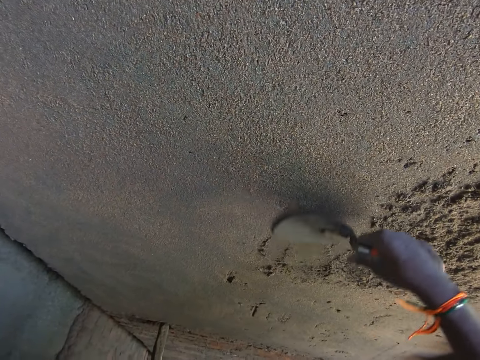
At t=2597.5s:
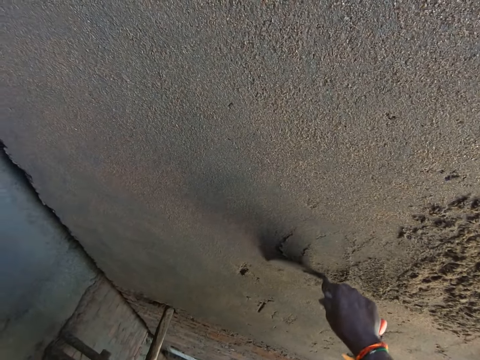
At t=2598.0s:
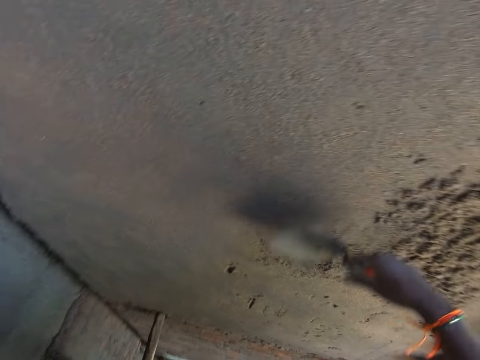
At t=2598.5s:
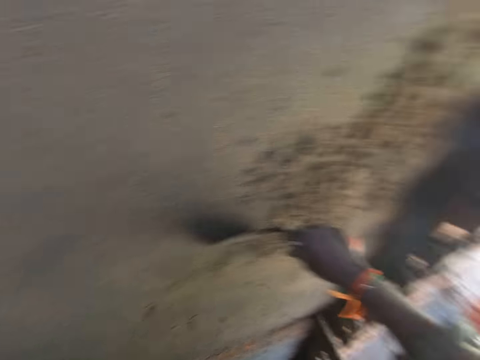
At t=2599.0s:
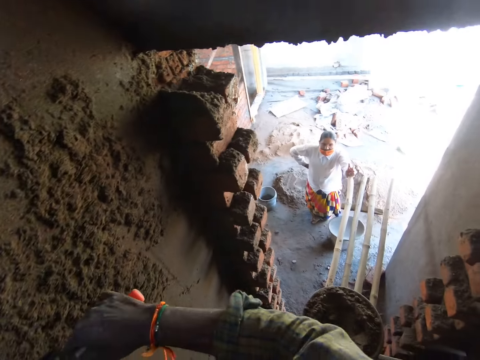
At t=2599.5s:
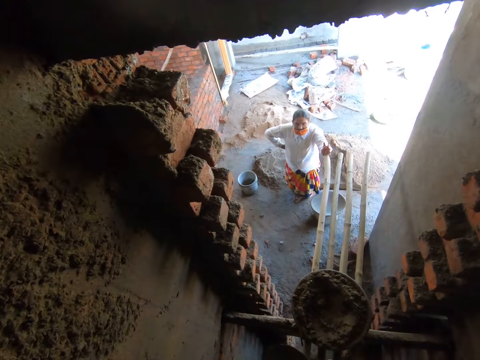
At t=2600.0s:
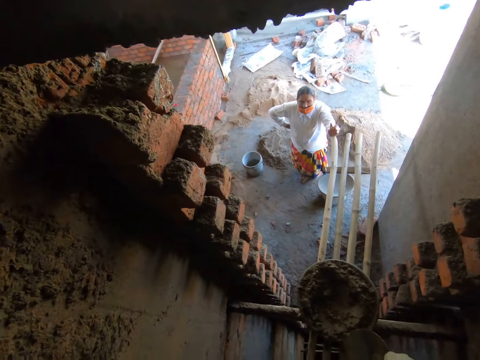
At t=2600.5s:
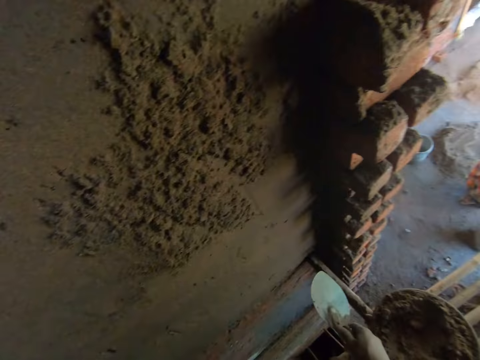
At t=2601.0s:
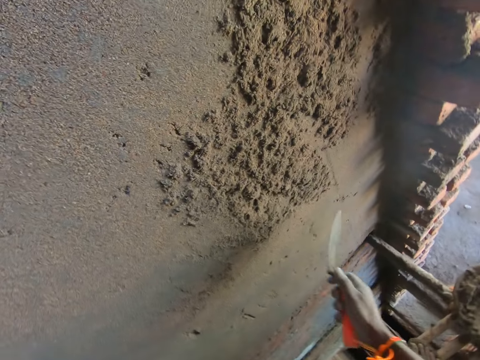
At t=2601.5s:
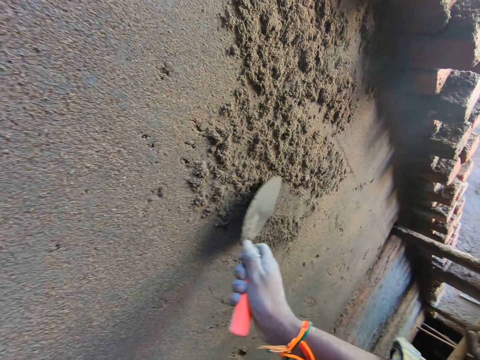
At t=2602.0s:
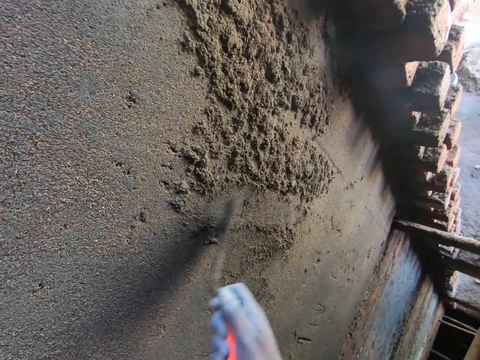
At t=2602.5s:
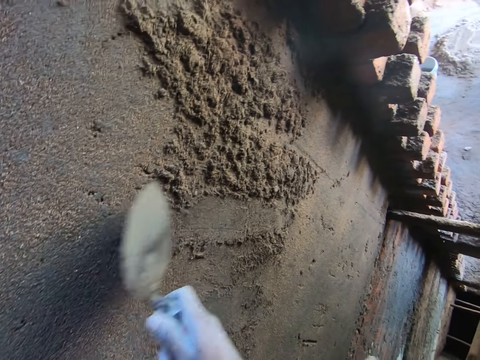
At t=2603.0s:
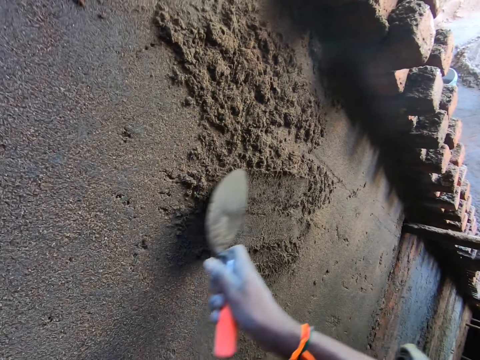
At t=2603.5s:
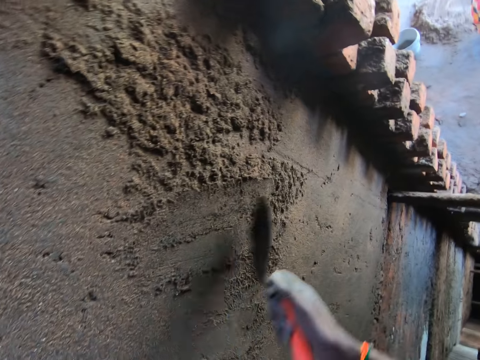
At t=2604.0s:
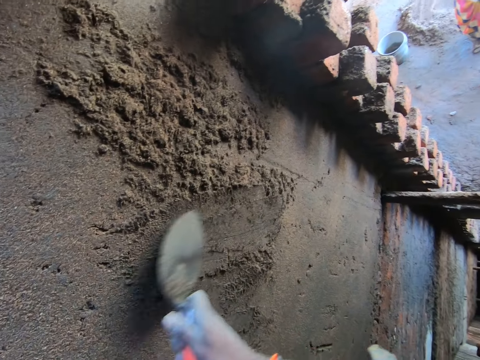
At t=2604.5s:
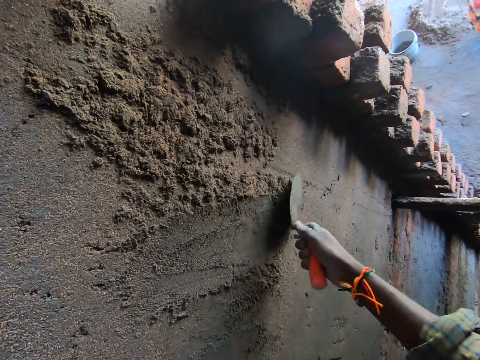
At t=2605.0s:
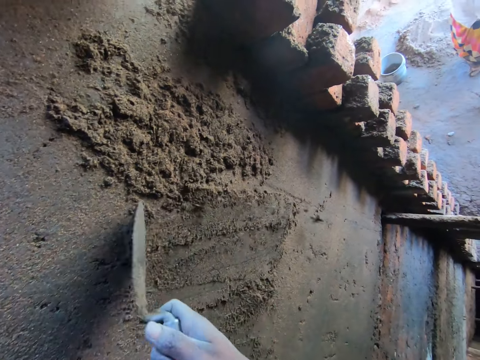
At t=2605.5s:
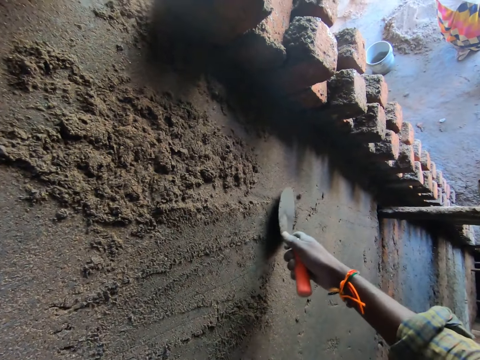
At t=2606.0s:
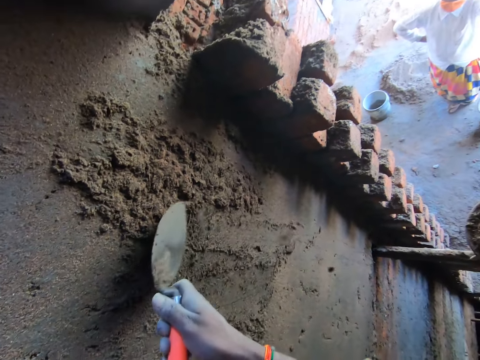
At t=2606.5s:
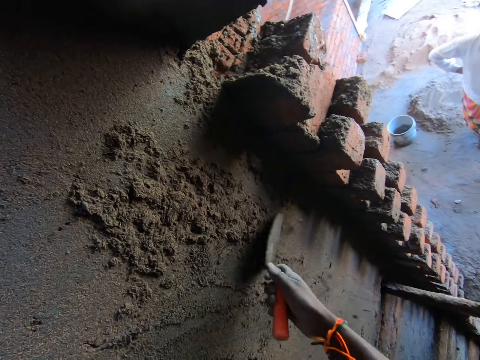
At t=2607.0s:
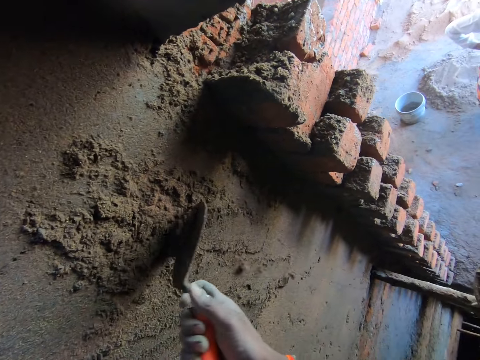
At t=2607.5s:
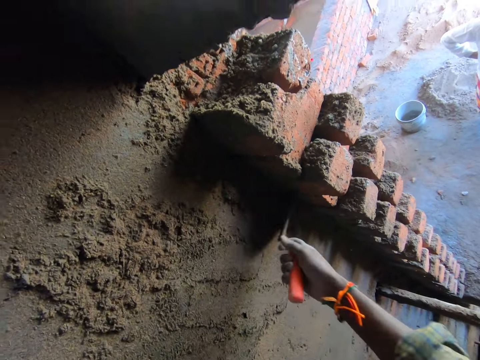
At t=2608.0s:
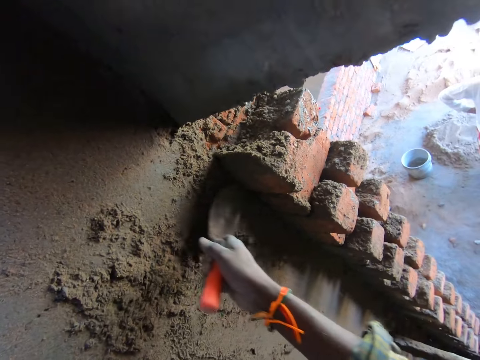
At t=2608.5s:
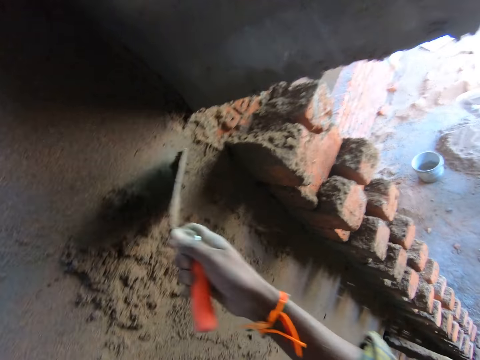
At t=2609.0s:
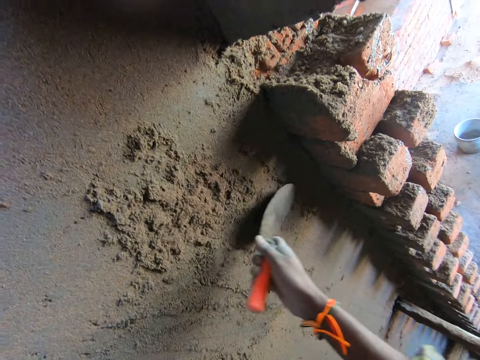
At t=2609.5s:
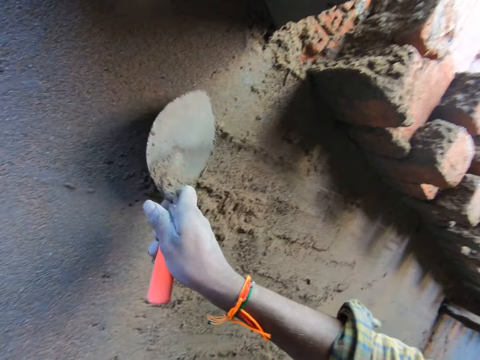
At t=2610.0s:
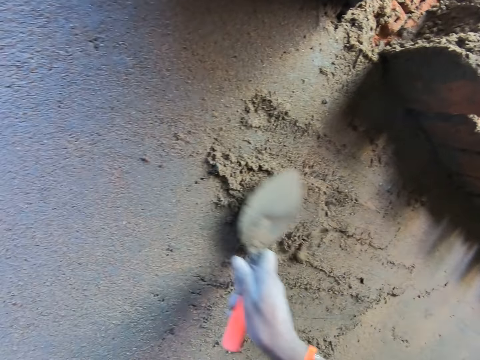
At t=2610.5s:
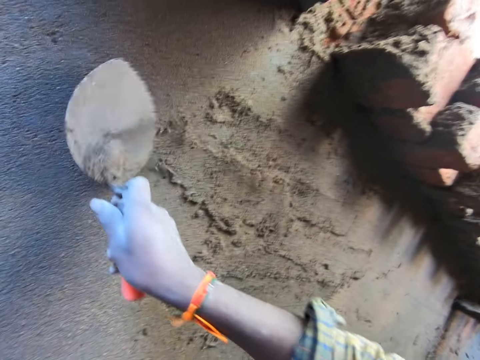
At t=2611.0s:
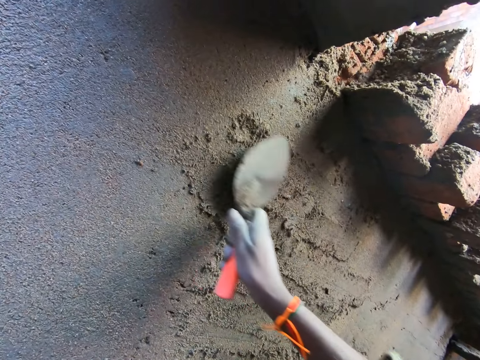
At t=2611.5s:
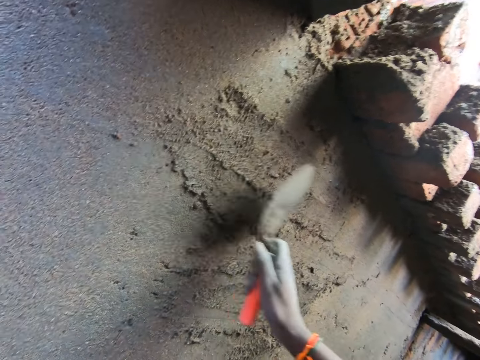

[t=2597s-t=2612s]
A woman interacts with the camera wearer. The camera wearer talks to the woman. He smoothens the wall with the hand trowel in his right hand. He spreads concrete on the wall. The woman interacts with the camera wearer.

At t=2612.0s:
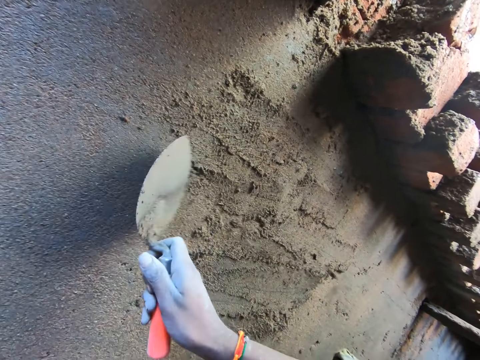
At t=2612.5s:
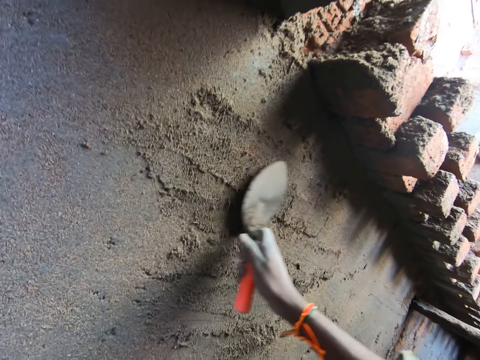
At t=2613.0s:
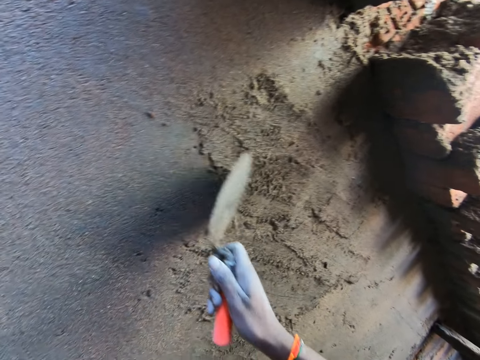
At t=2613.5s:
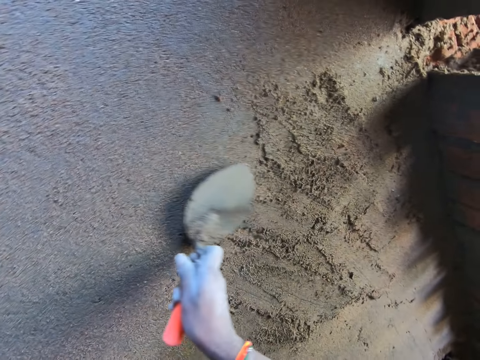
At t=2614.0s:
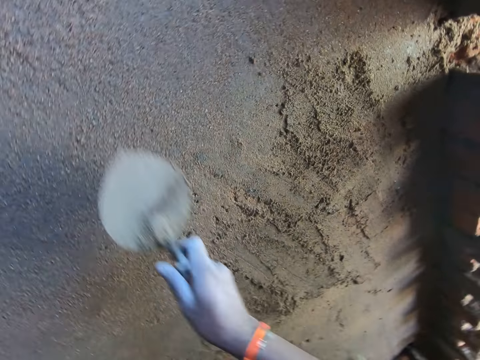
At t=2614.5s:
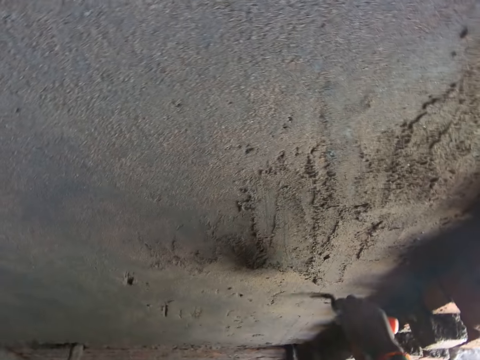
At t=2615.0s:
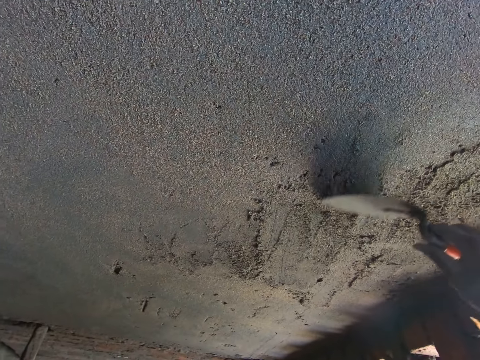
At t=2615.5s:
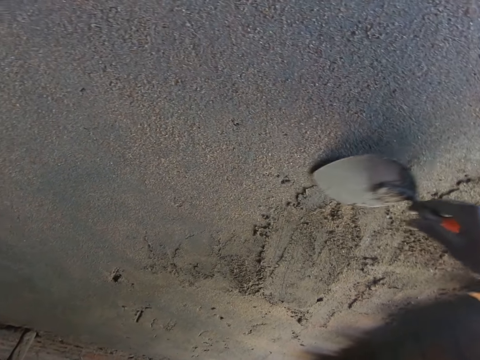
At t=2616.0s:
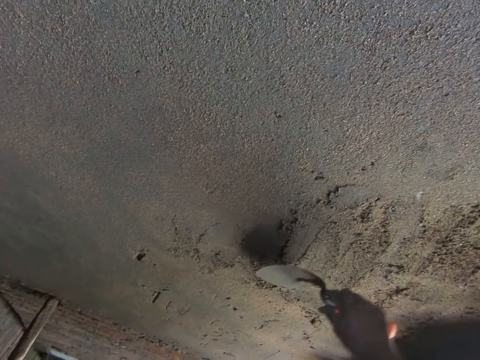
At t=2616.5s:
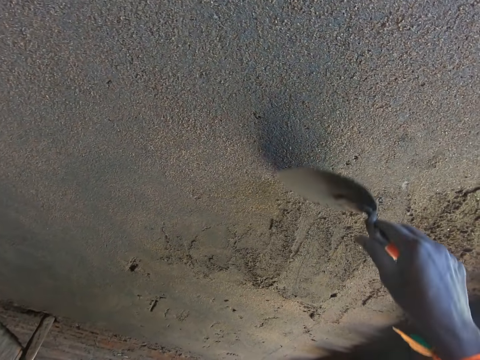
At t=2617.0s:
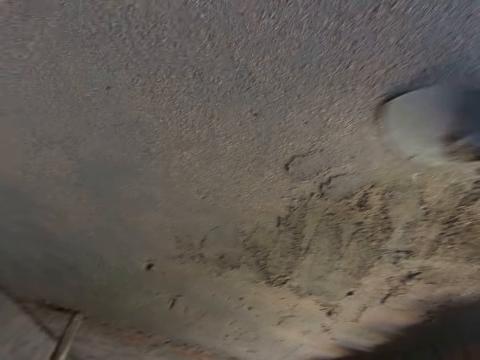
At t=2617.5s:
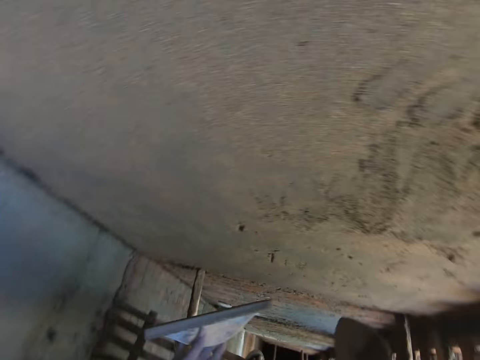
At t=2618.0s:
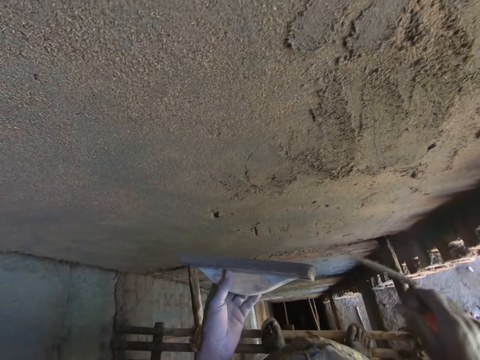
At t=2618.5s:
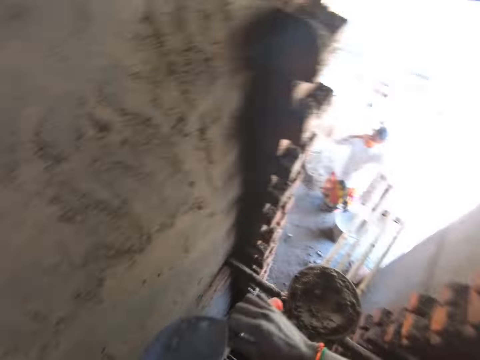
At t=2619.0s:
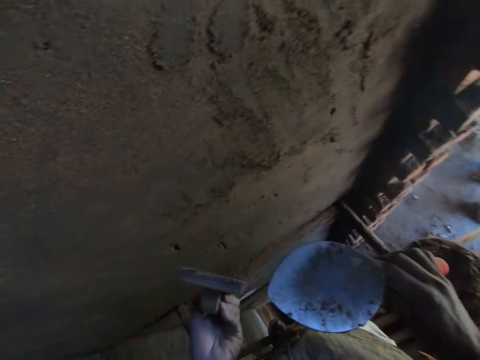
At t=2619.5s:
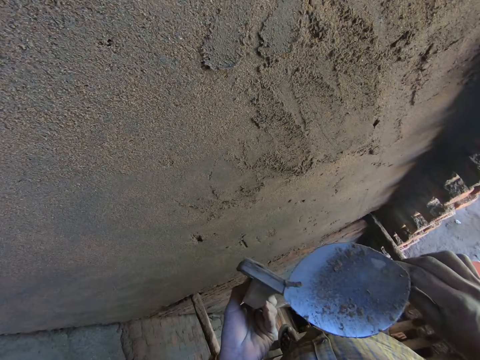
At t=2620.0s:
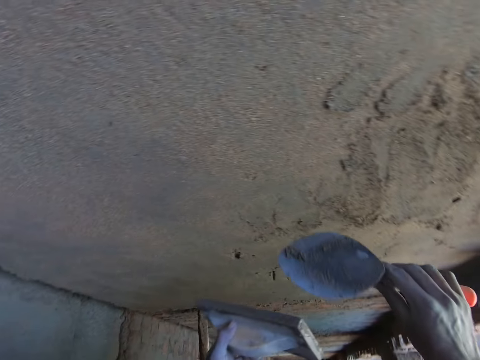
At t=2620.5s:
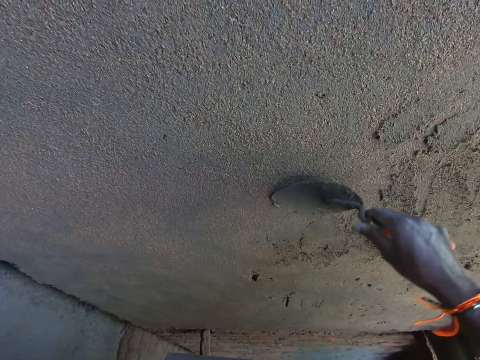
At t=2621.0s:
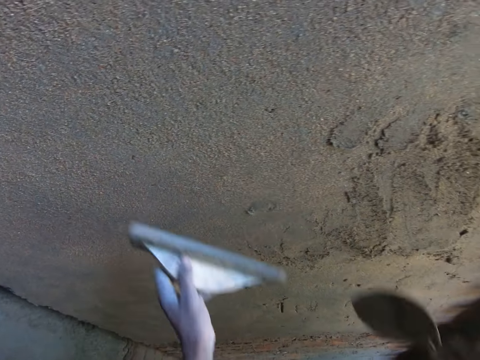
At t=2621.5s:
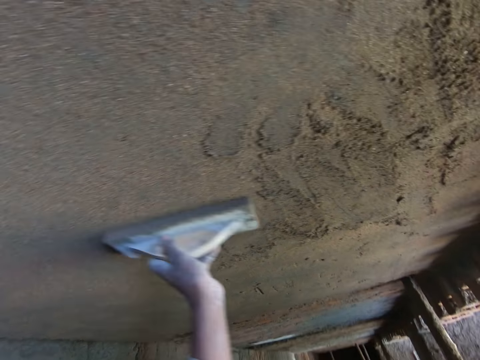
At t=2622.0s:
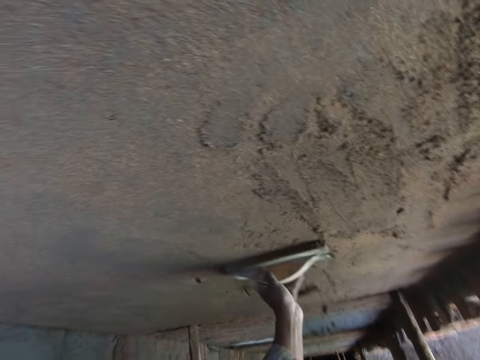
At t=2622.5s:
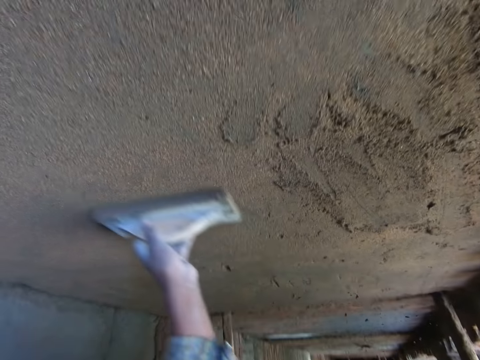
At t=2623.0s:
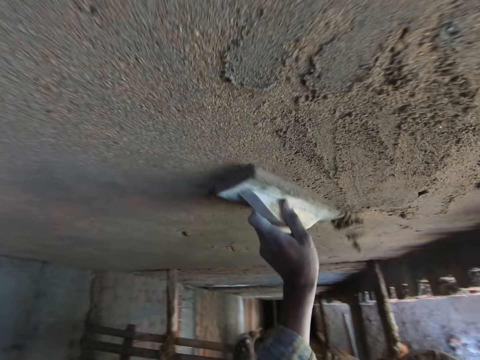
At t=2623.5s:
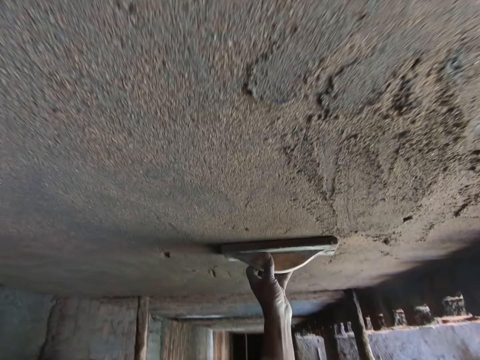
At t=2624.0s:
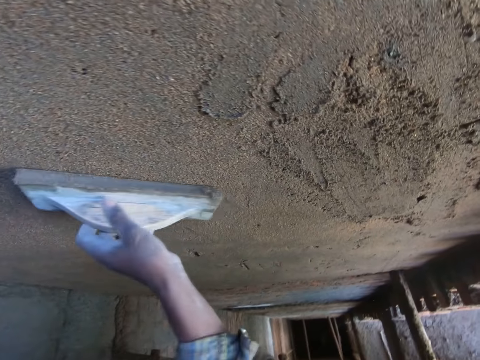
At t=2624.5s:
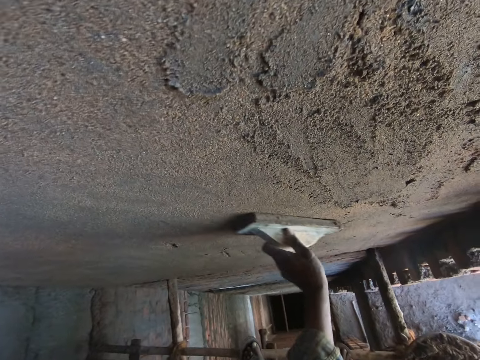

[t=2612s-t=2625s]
The camera wearer takes cement paste from the wooden float in his left hand with a hand trowel in his right hand. He puts the cement paste on the hand trowel on the wall with his right hand. He smoothens the wall with the wooden float in his left hand.
